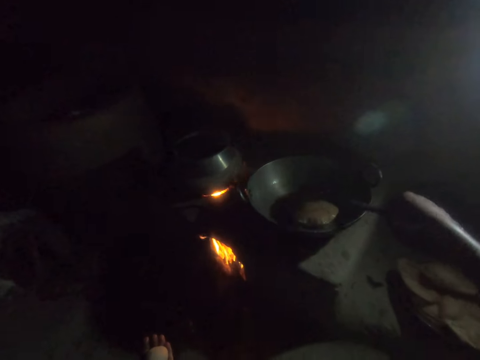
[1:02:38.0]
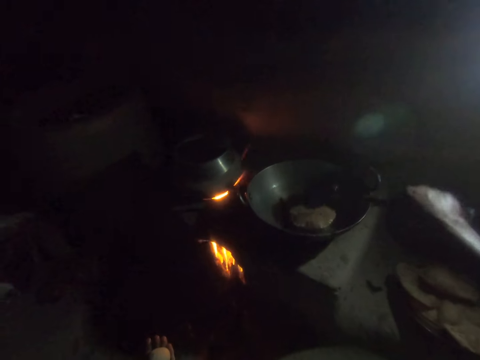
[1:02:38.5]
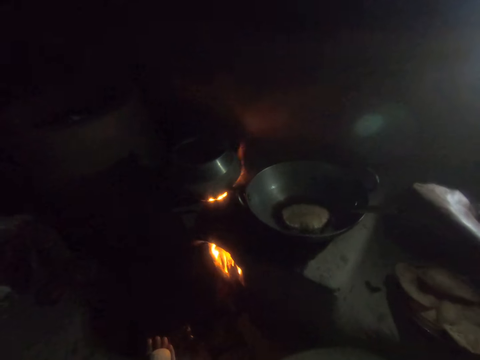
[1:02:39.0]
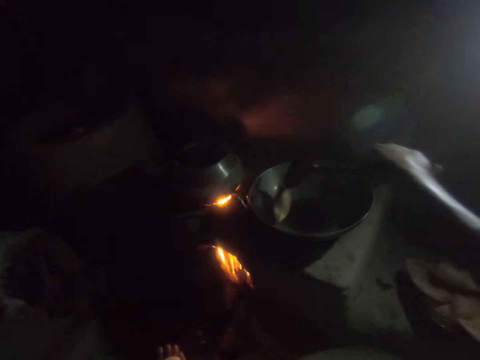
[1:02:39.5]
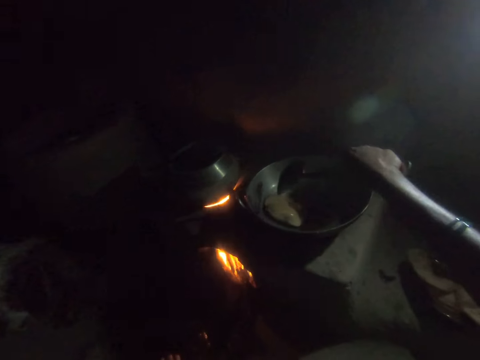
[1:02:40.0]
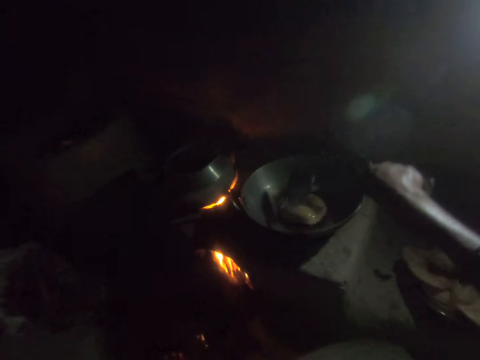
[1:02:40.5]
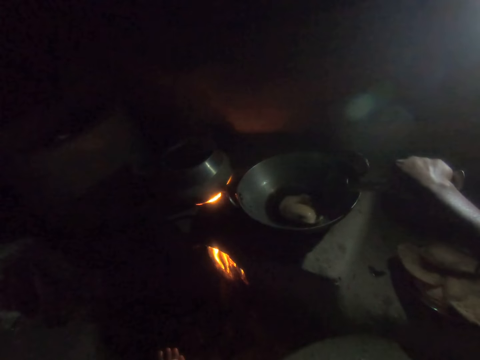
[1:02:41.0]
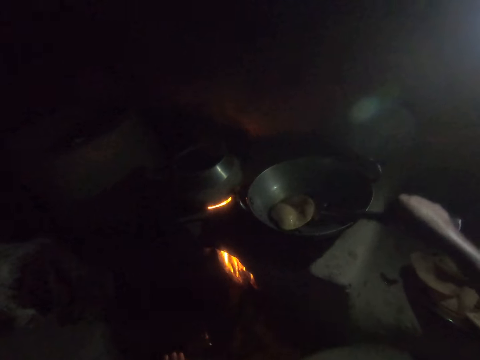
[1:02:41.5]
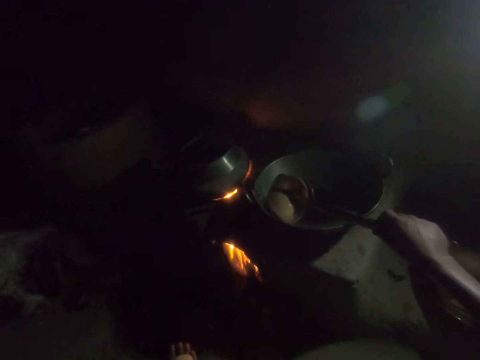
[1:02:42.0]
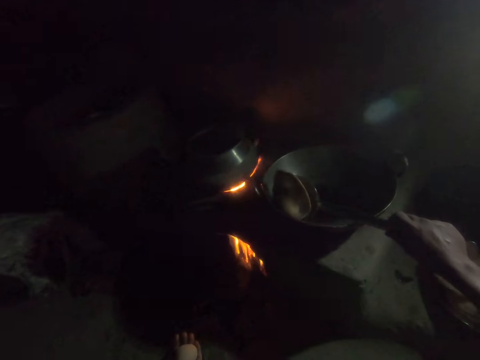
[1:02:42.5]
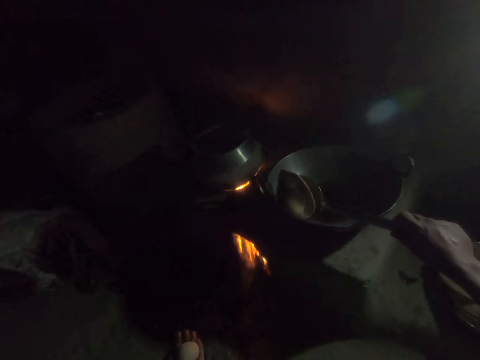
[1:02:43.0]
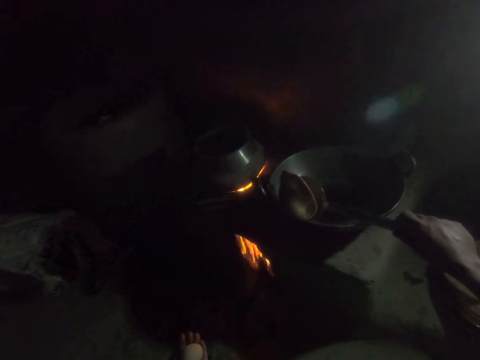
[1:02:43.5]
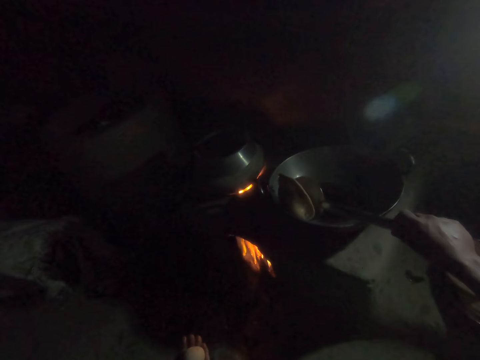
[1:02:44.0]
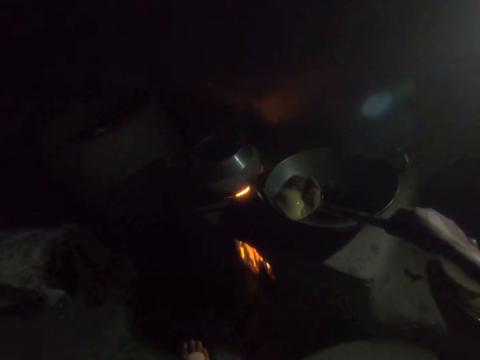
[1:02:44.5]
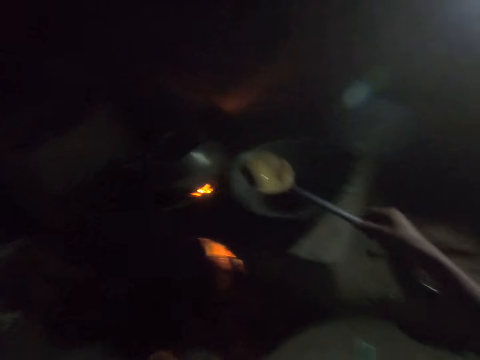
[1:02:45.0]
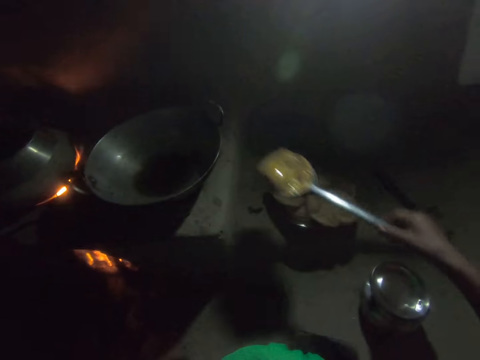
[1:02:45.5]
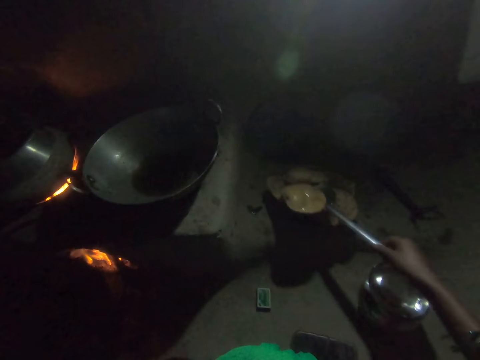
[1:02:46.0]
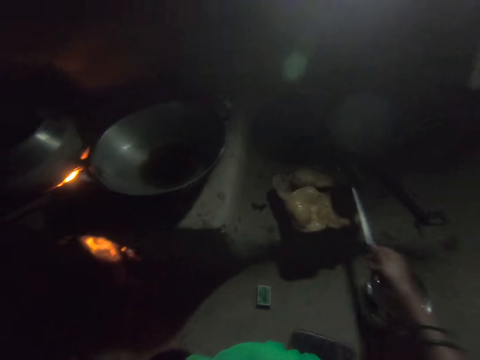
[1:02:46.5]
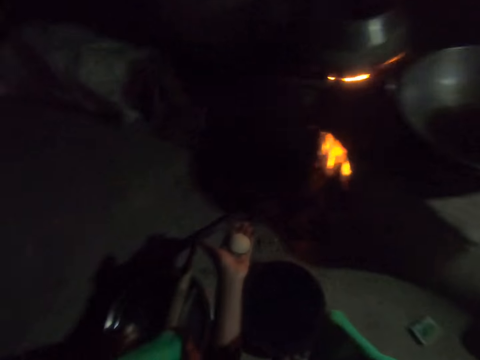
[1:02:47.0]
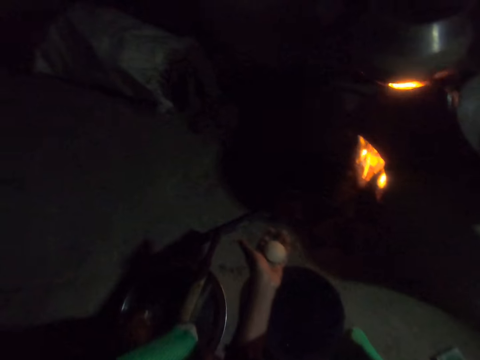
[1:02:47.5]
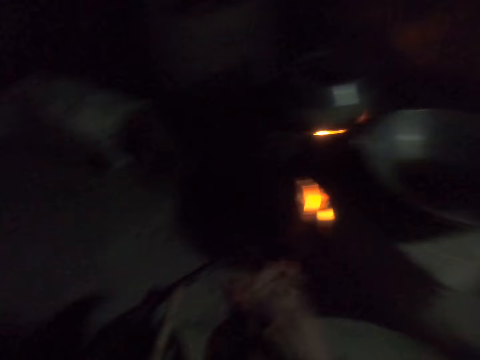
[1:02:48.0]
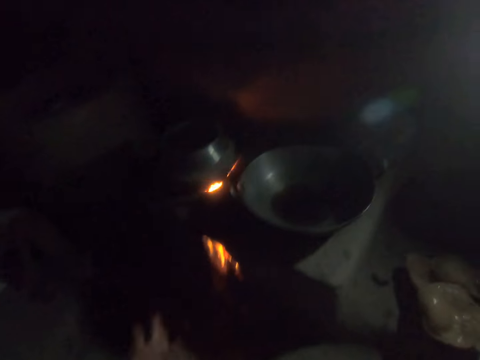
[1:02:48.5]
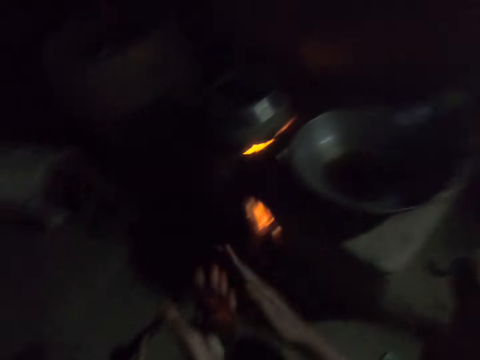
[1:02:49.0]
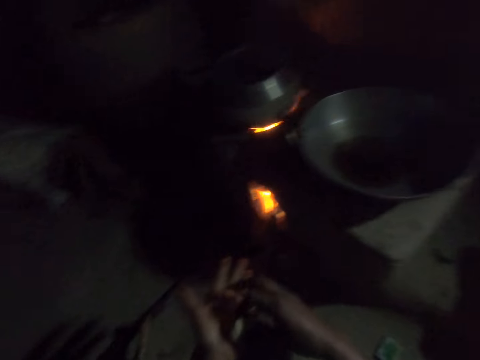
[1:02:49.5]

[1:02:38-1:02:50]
The camera wearer turns the chapati over. She picks out the fried dough from the frying pan with the spoon in her right hand. She sieves excess oil from the chapati. She removes the chapati from the kadai. She places the fried dough on the plate. She removes the chapati from the kadai again. She places the spoon on the plate. She rolls the dough with both her hands.

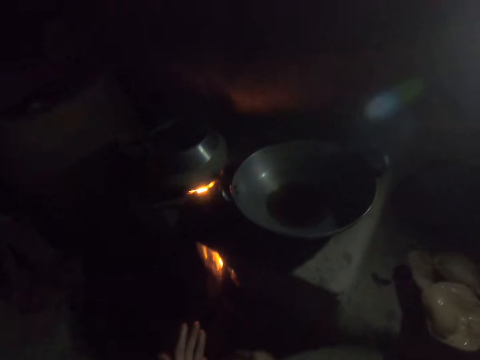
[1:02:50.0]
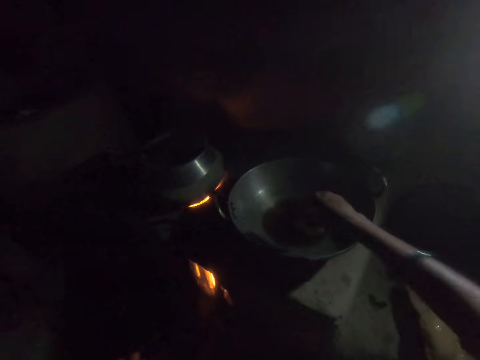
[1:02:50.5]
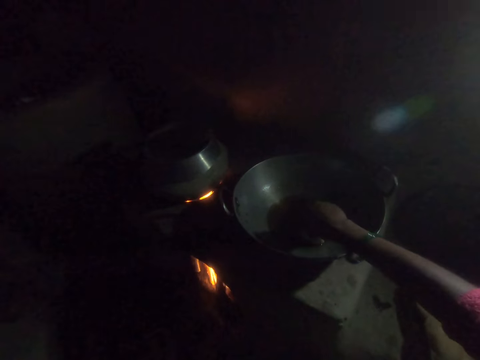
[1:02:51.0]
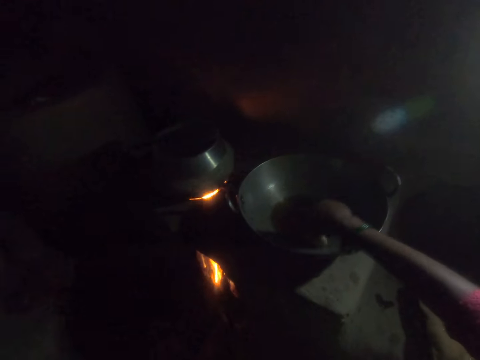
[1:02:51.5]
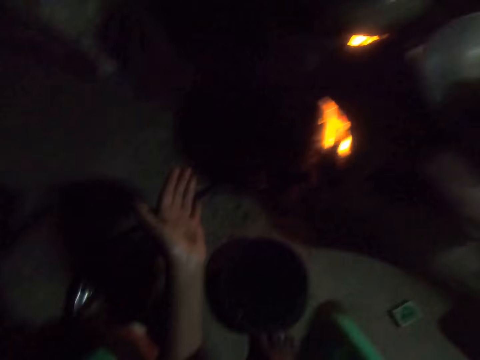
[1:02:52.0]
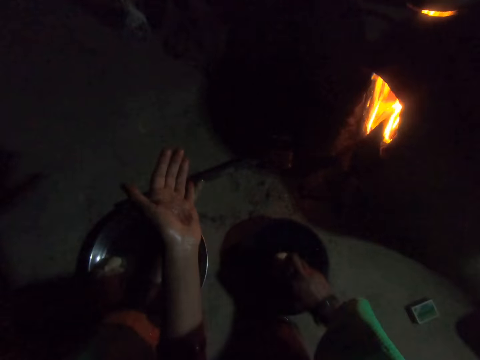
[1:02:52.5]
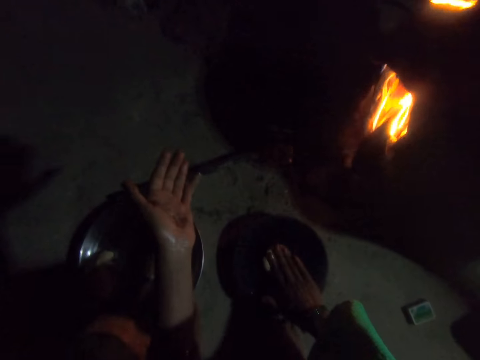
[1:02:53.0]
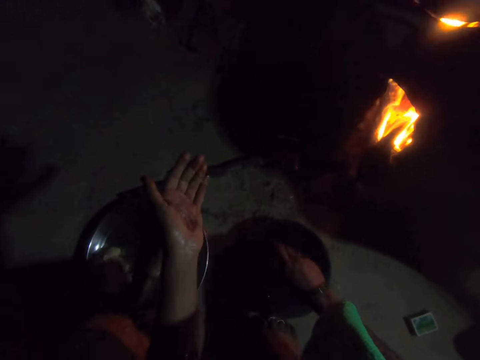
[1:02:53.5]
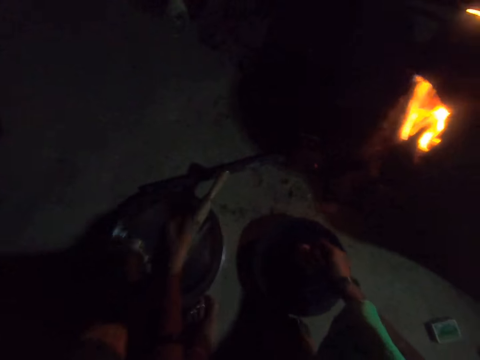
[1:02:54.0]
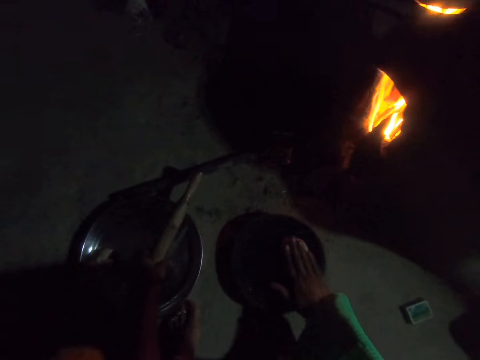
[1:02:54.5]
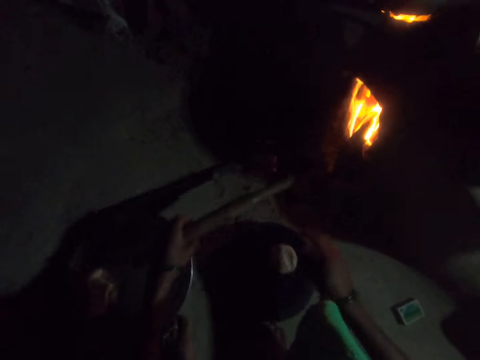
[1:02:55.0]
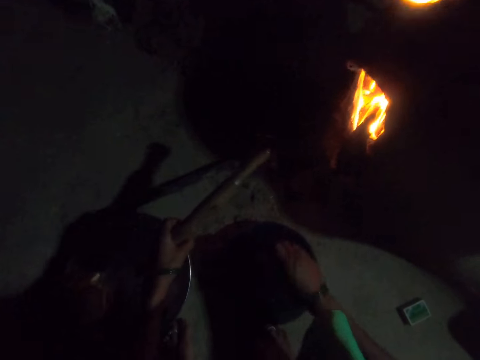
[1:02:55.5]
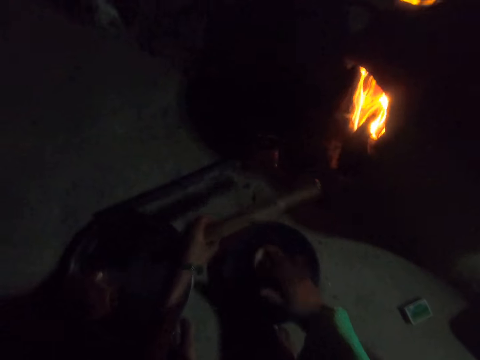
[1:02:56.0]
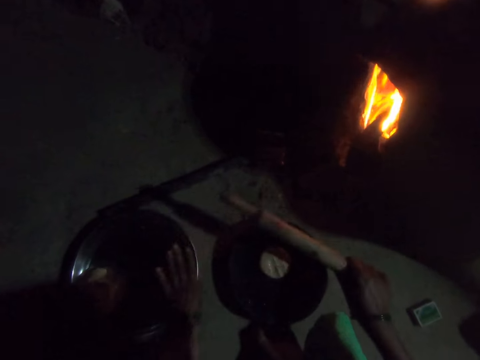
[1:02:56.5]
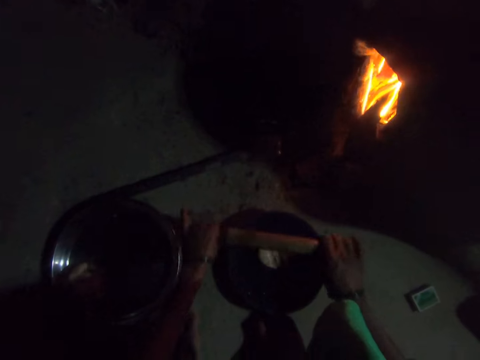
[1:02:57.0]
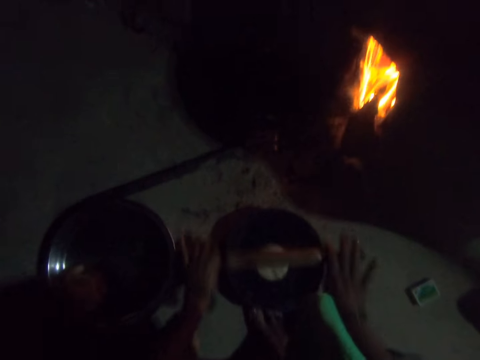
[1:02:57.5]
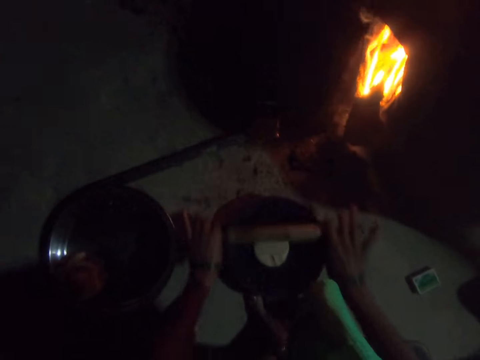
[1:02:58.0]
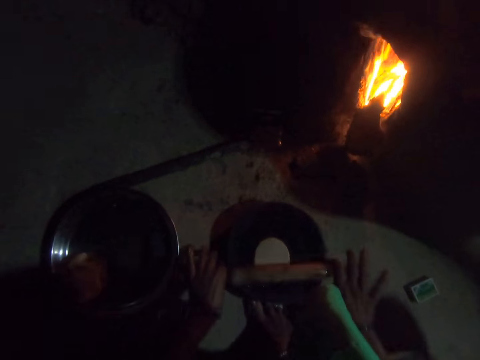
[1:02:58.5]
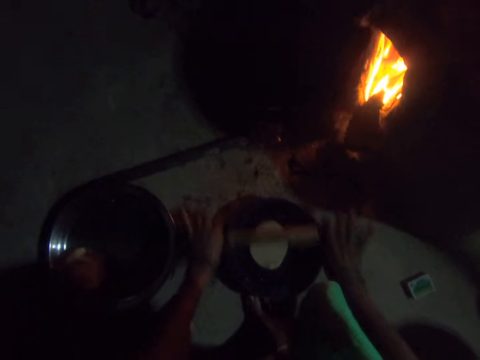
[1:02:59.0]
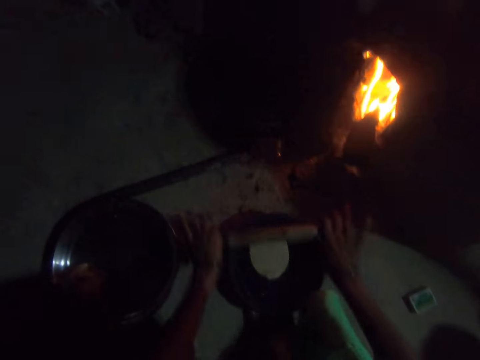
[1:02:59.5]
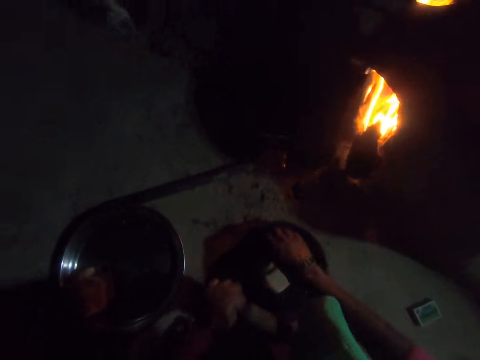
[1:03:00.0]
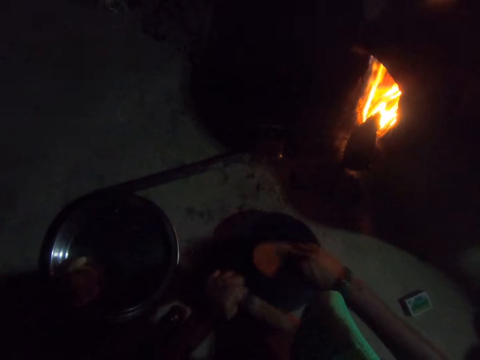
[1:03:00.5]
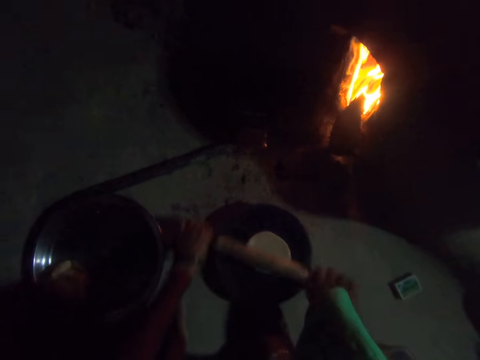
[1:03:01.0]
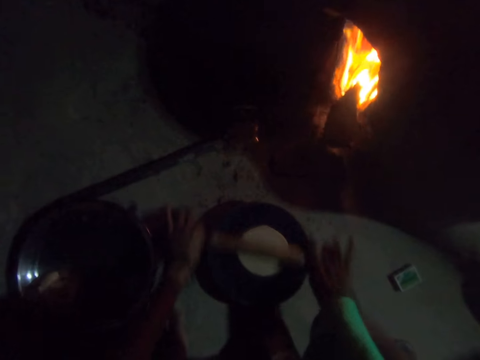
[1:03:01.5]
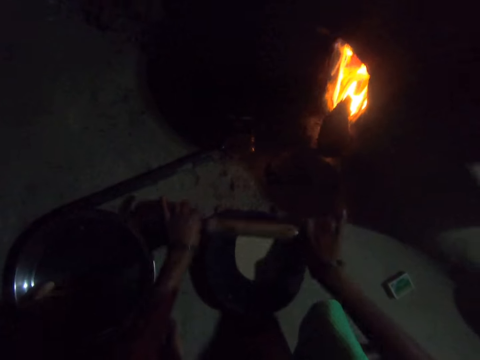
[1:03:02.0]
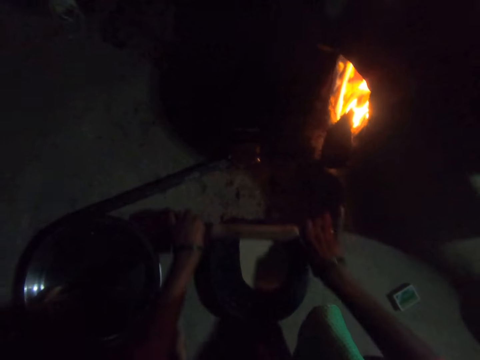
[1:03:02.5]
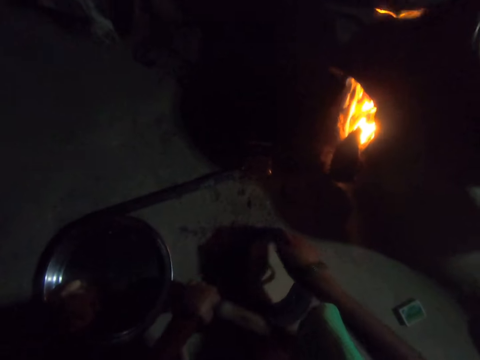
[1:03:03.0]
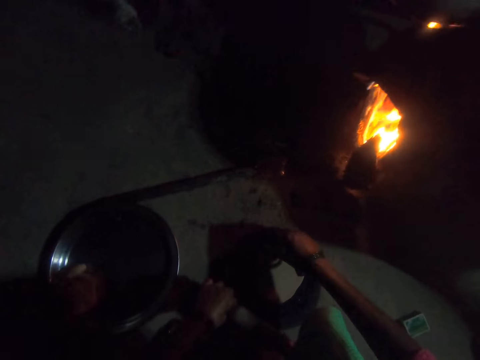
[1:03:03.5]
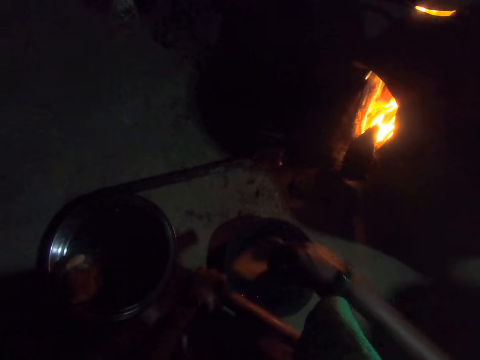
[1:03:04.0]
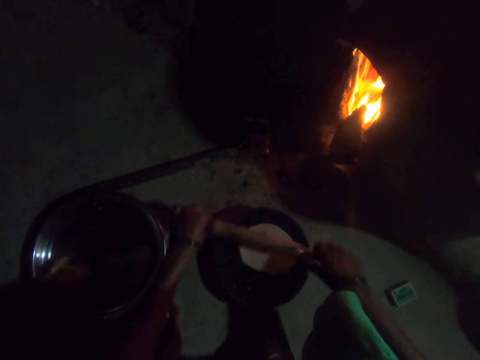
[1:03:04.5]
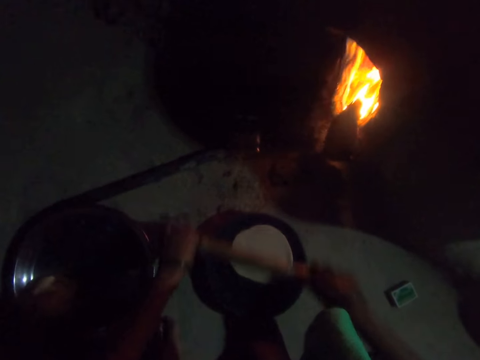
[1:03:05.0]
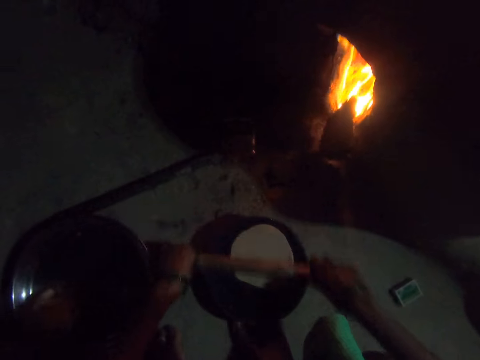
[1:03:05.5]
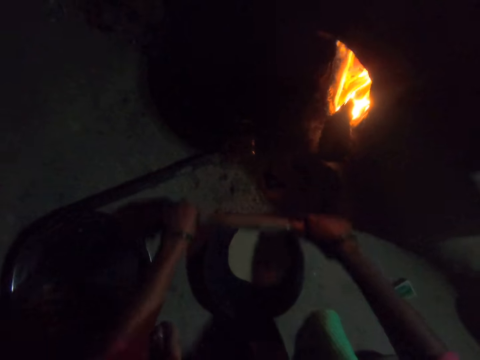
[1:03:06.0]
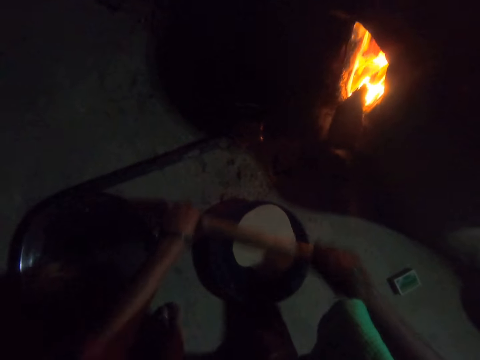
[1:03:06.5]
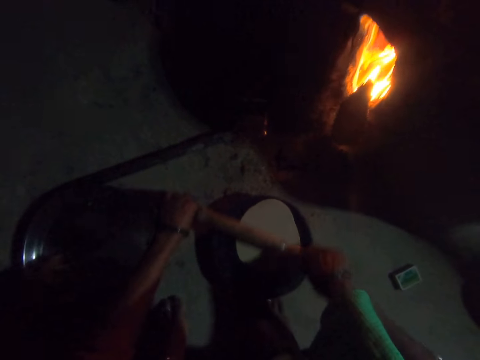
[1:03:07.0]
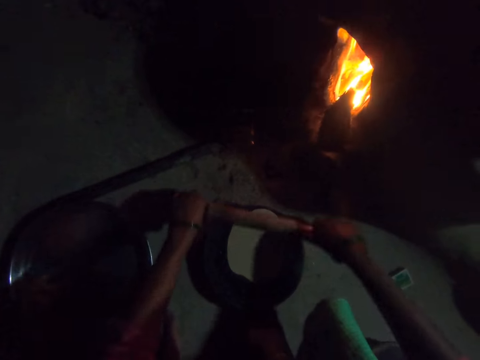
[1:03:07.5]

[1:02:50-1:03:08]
The camera wearer dips the dough in her right hand into the frying pan, in the hot oil. She removes the dough from the frying pan. She smoothens the dough on the rolling board. She picks up the rolling pin from the bowl on the floor with her left hand. She moves the bowl on the floor with her left hand. She rolls the dough with the rolling pin on the rolling board. She turns the dough upside down on the rolling board with her right hand. She rolls the dough with the rolling pin on the rolling board. She turns the dough upside down on the rolling board with her right hand. She rolls the dough with the rolling pin on the rolling board.
